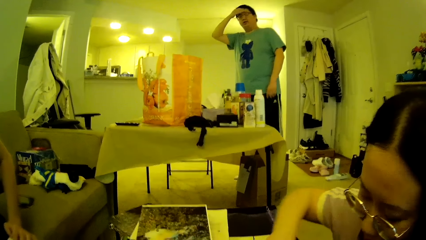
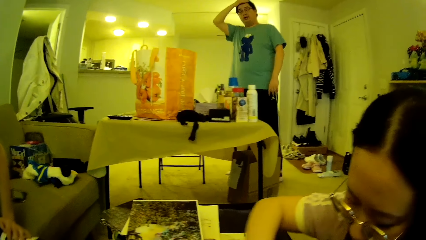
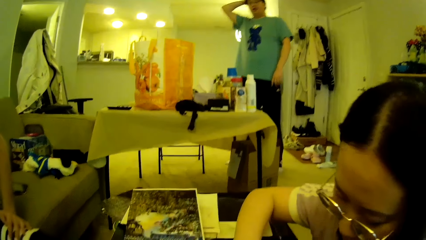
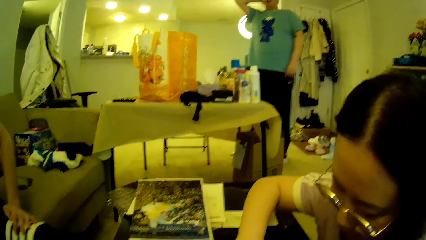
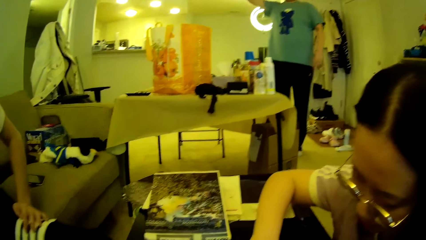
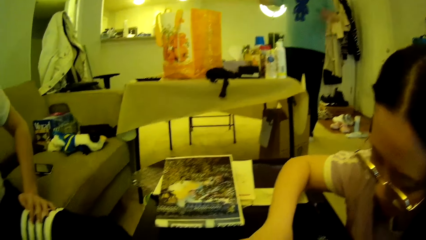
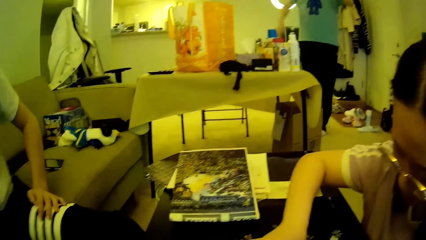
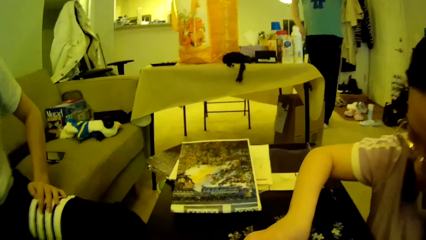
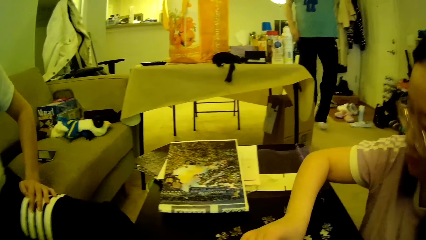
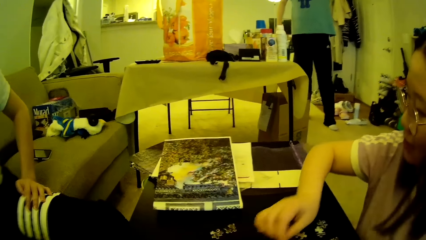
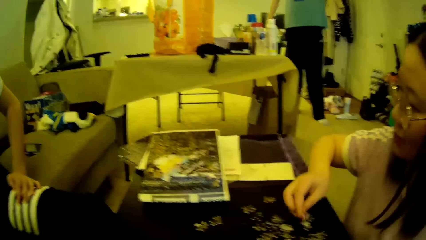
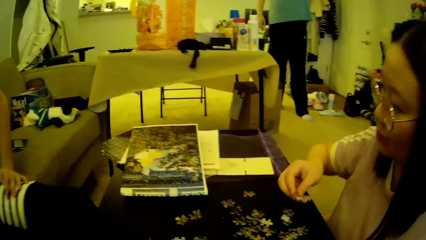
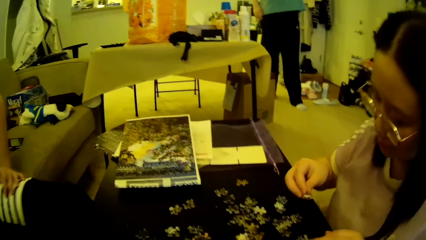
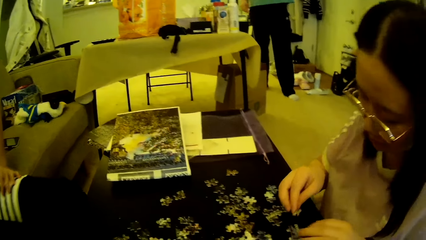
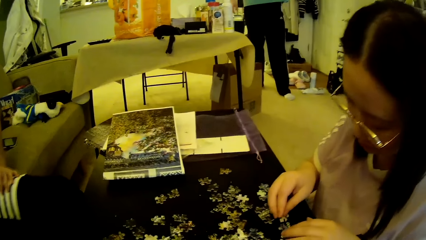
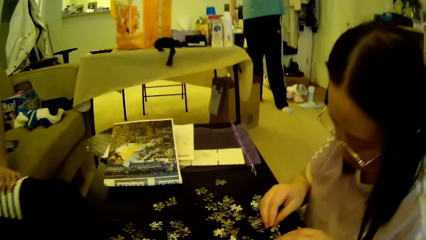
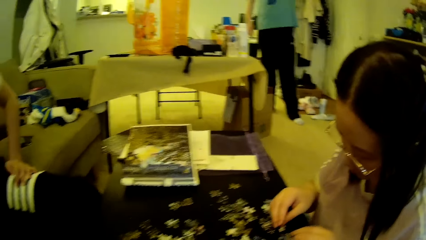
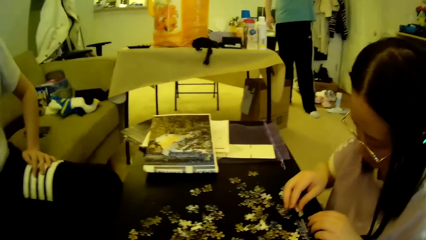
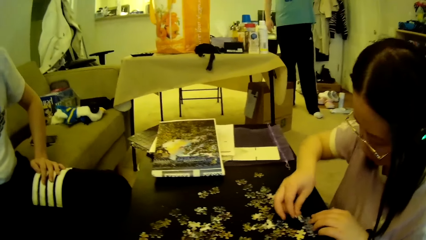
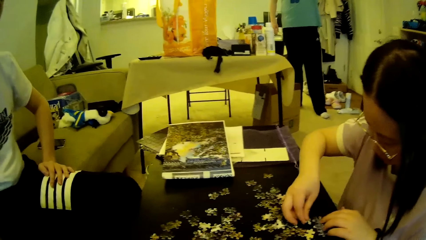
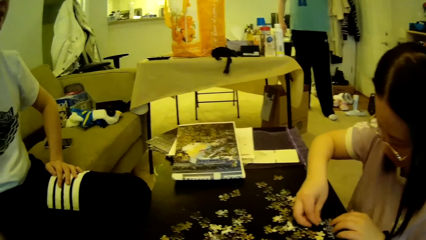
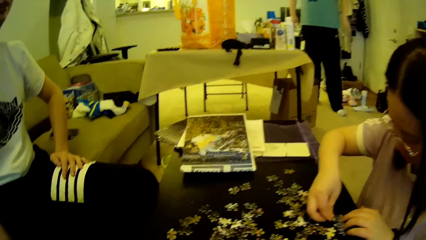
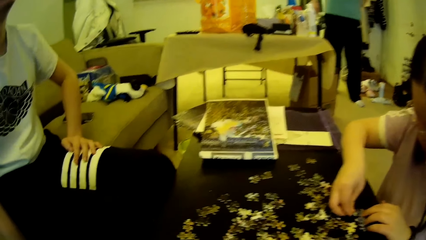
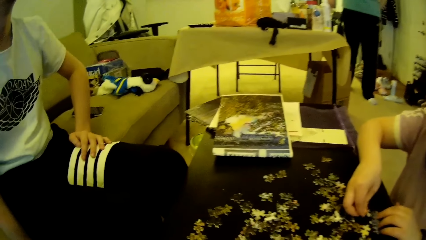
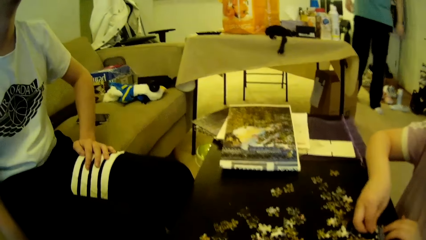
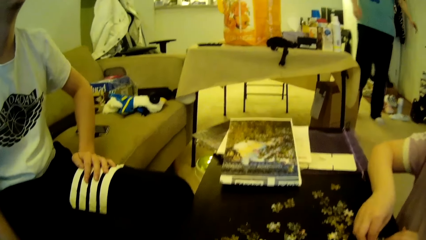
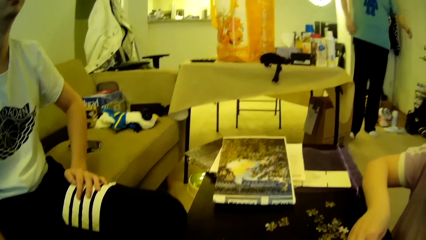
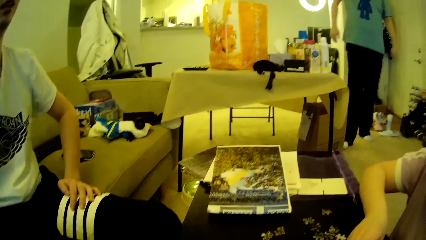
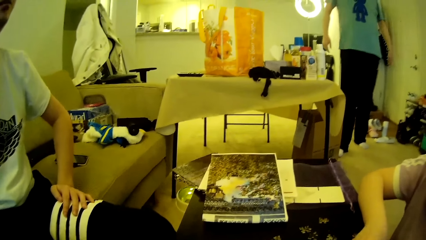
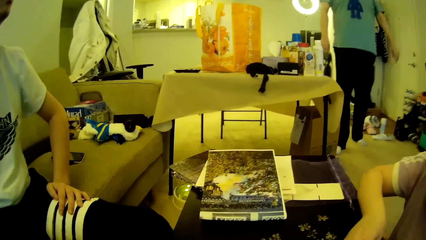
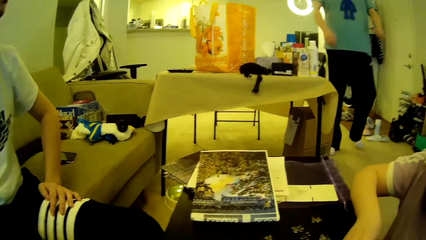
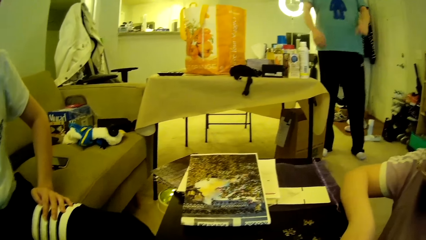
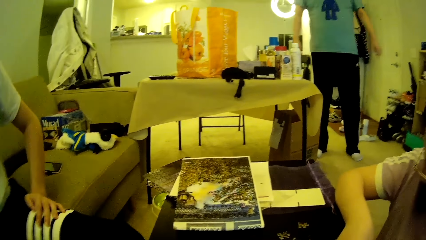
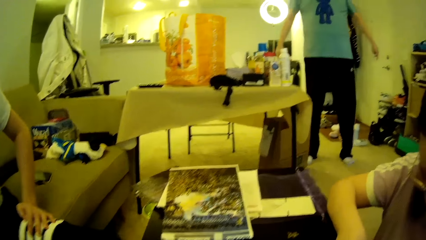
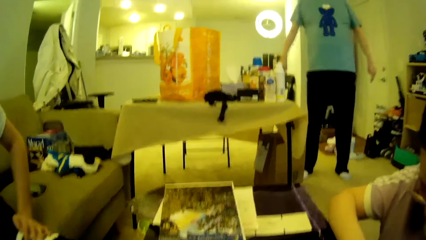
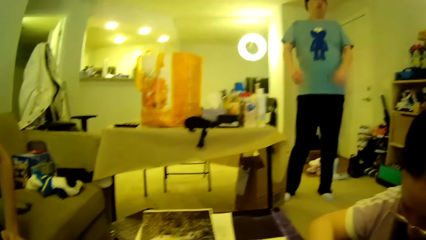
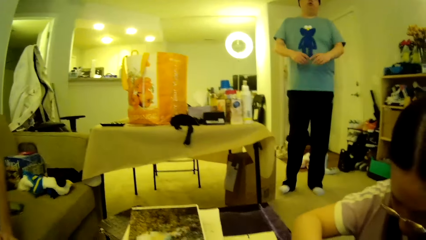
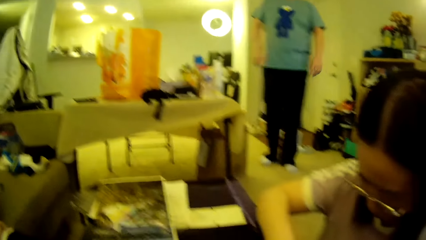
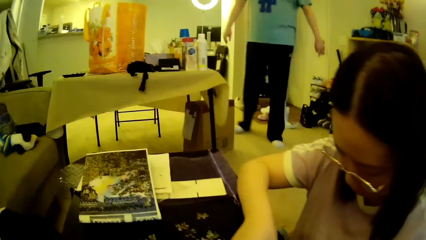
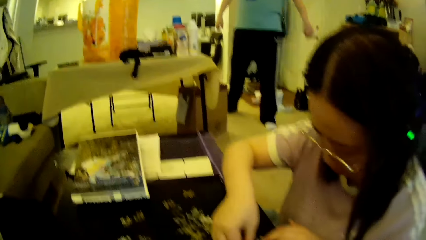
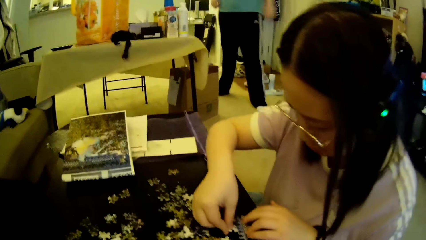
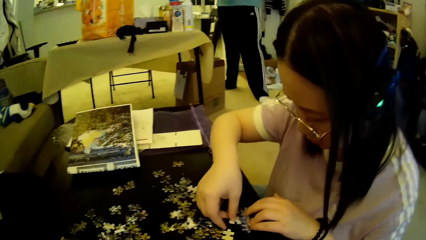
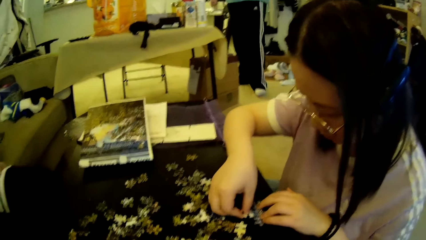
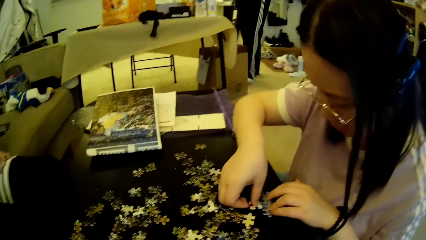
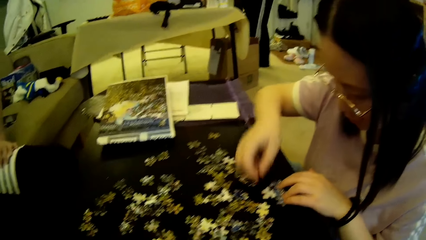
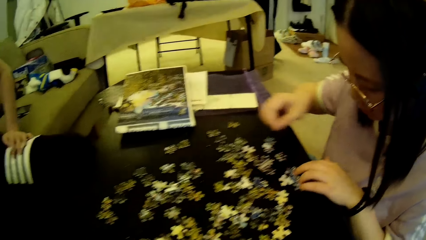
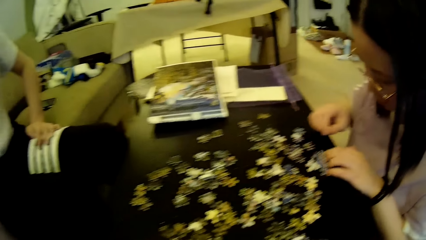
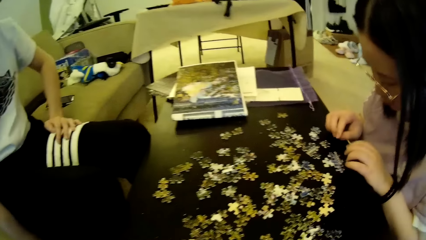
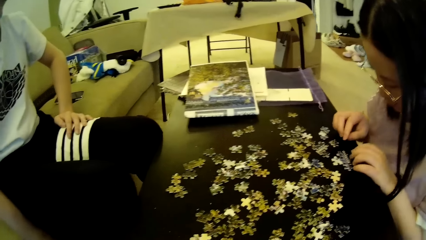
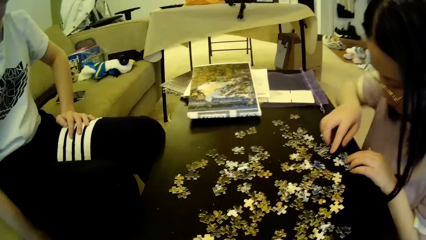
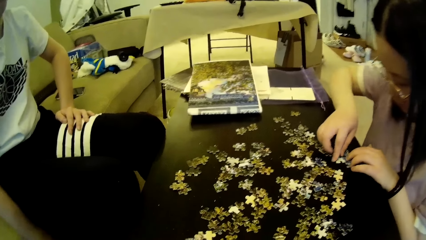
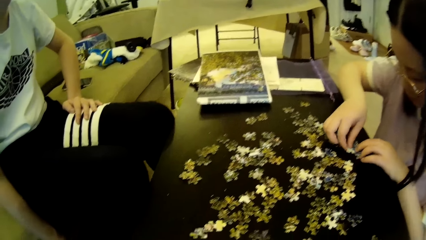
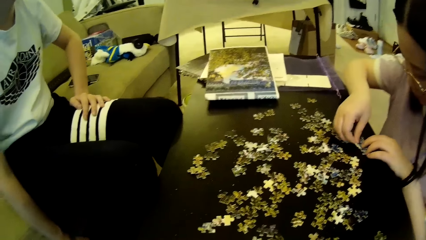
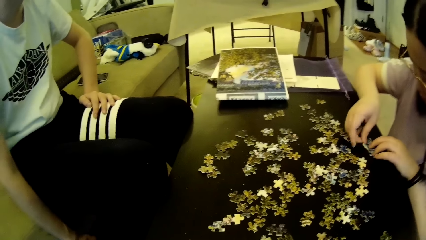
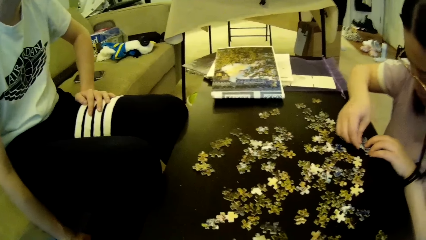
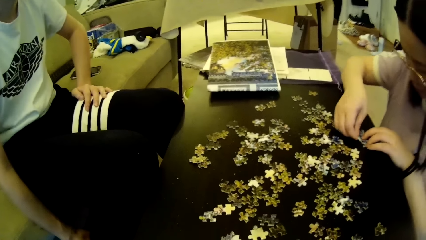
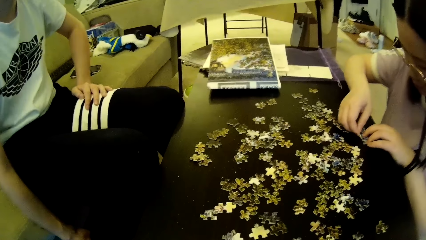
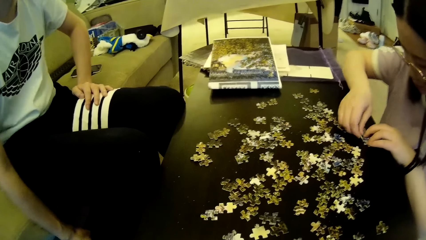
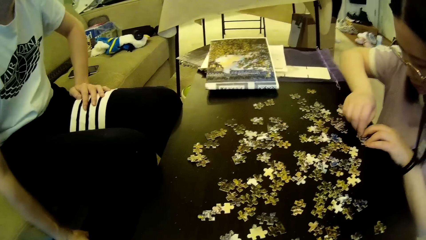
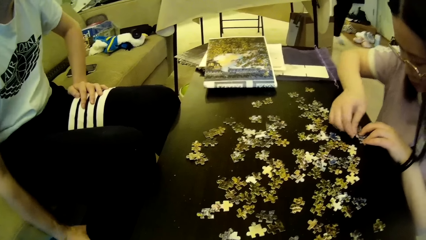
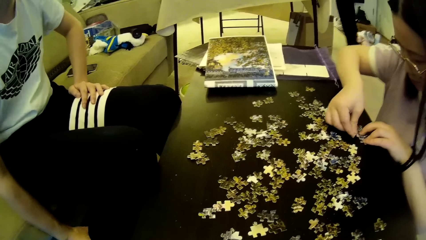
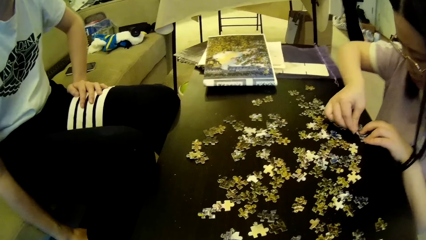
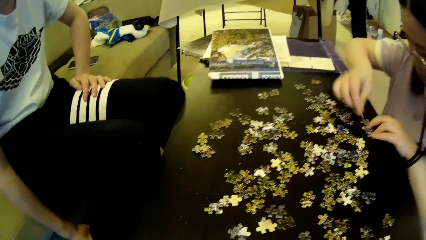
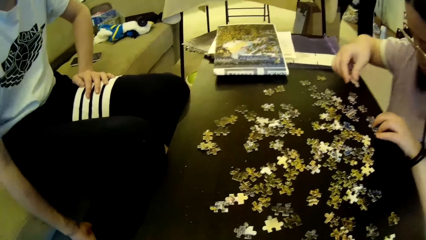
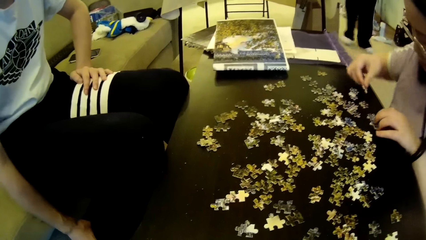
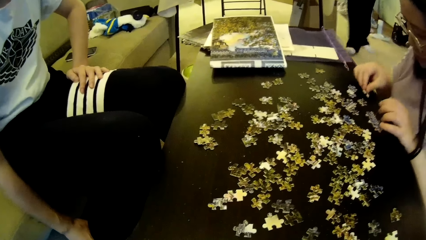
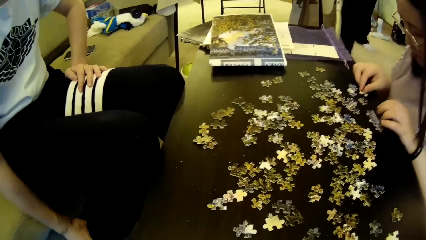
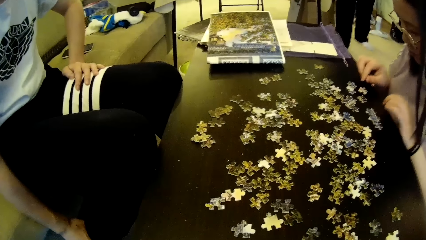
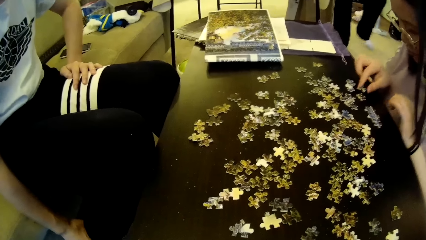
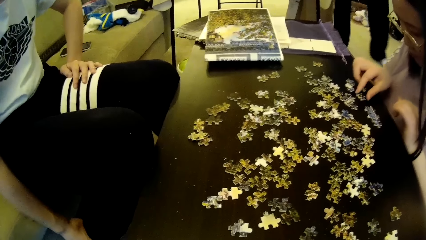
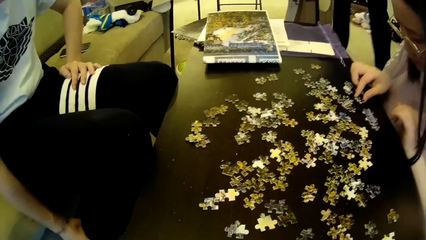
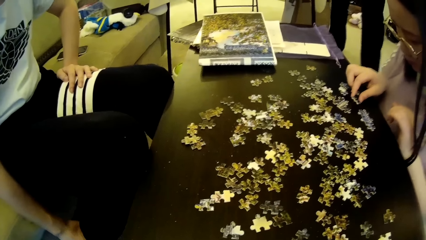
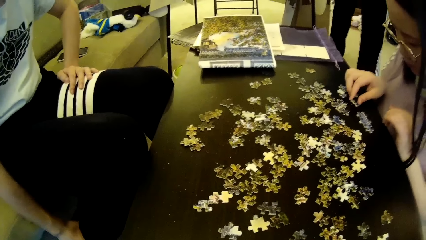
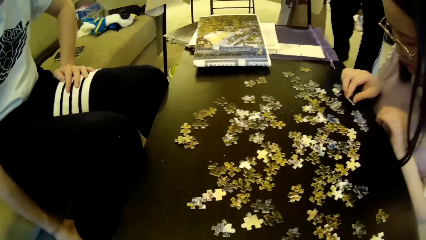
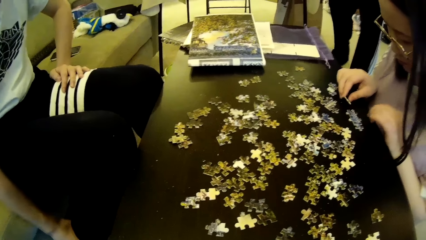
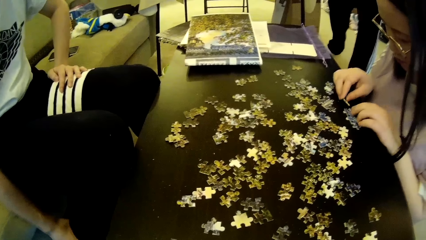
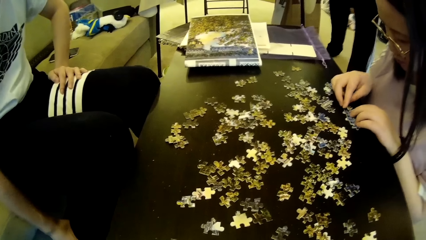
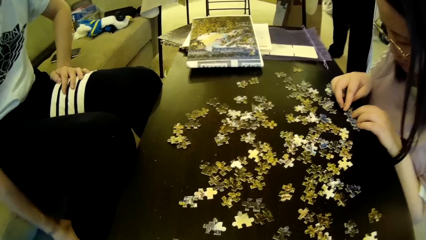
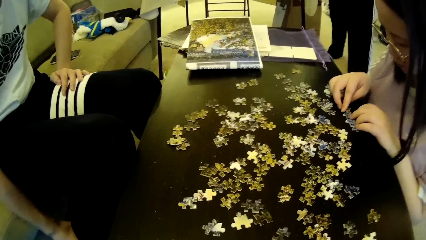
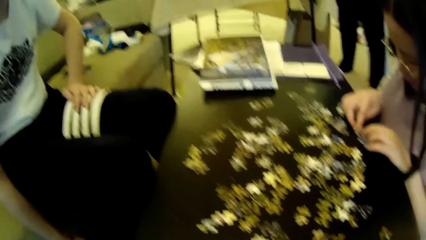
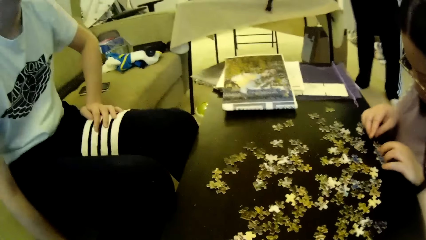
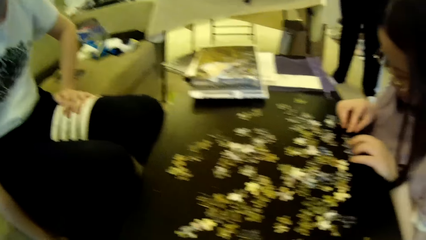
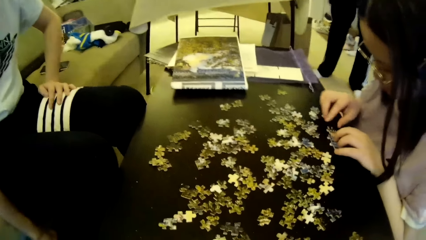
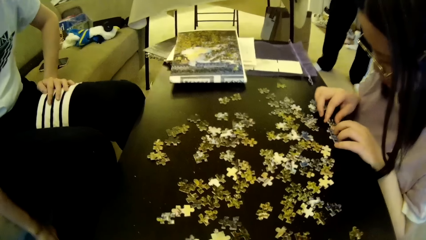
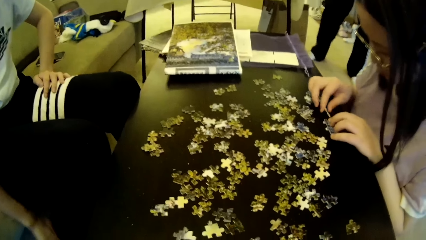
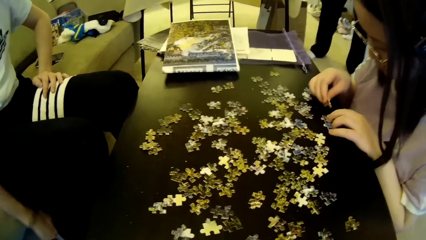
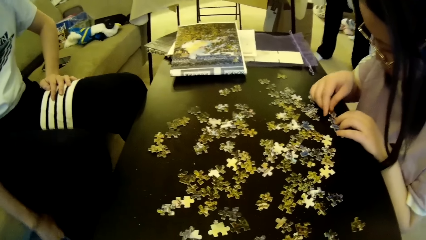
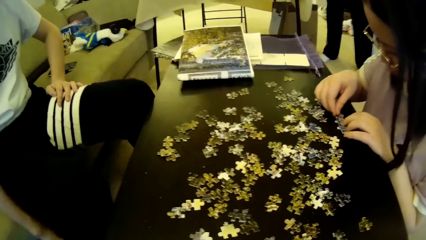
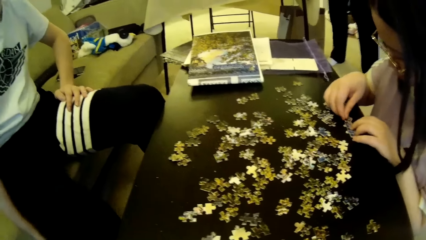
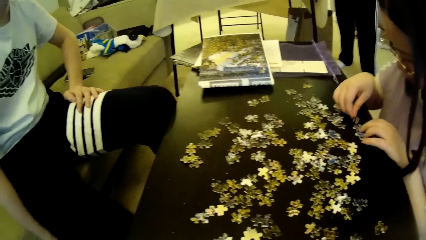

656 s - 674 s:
A man touches the hair. A lady moves the hand. A woman adjusts puzzle pieces on the table. The camera wearer looks around. Another man walks around in the house. The lady fixes the model pieces. A third man looks at the model pieces. The woman drops a puzzle piece on the table, picks up a puzzle piece on the table and adjusts puzzle pieces on the table.
